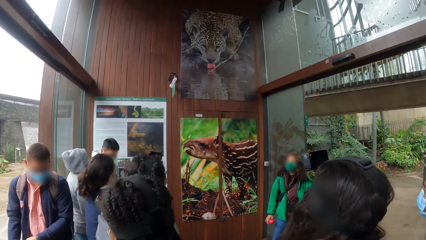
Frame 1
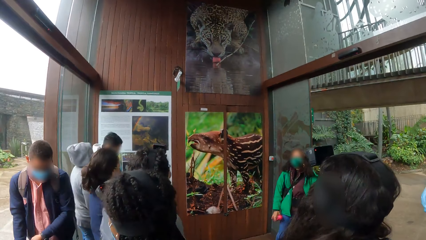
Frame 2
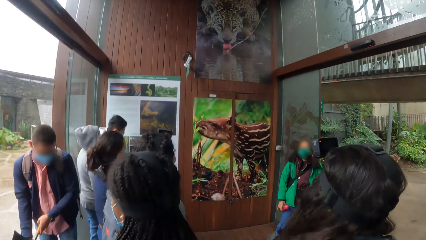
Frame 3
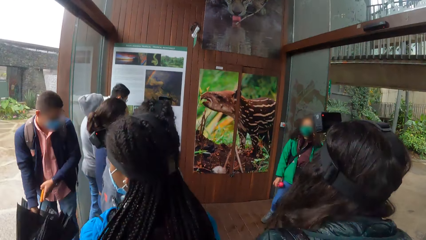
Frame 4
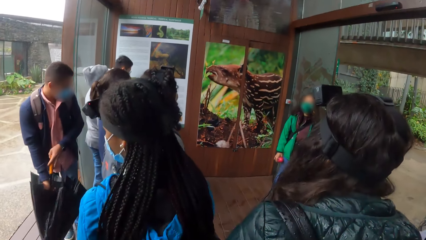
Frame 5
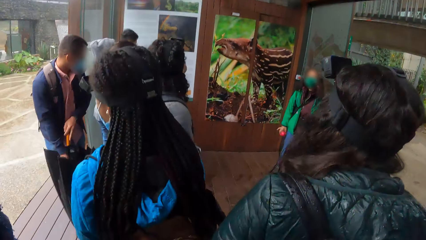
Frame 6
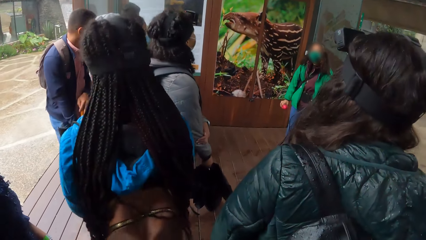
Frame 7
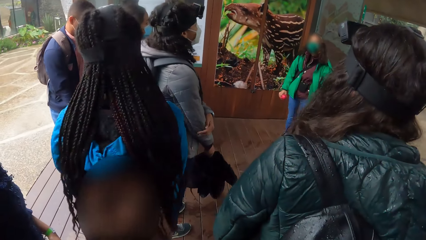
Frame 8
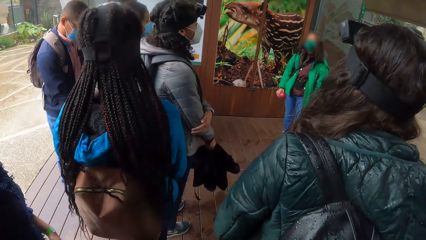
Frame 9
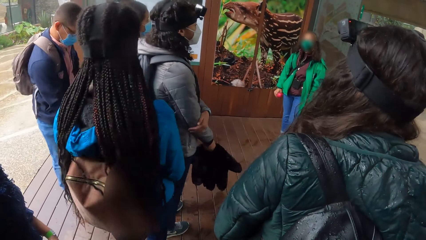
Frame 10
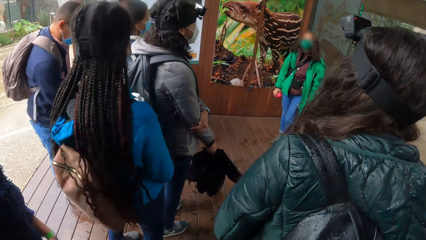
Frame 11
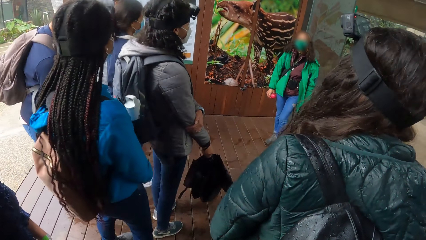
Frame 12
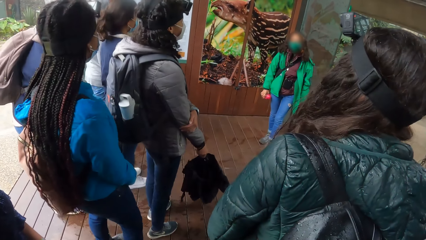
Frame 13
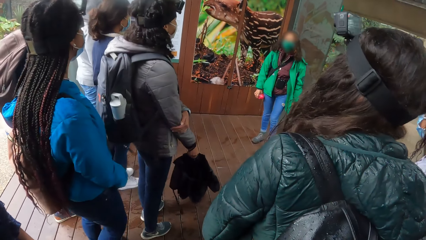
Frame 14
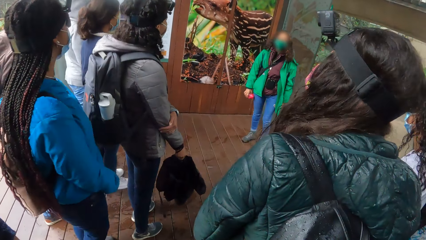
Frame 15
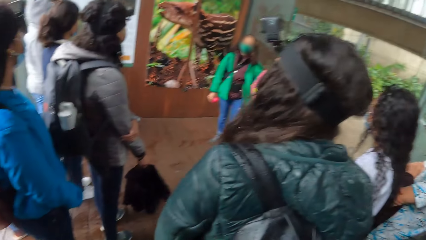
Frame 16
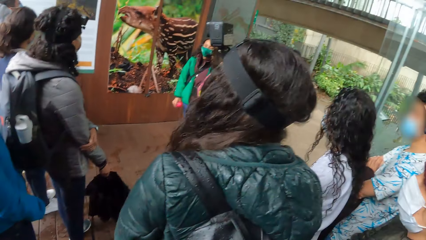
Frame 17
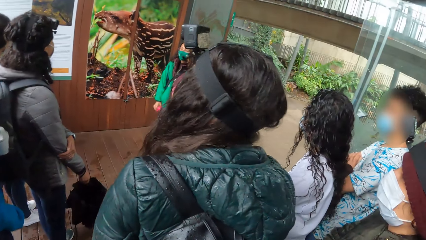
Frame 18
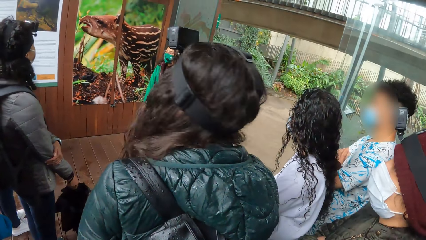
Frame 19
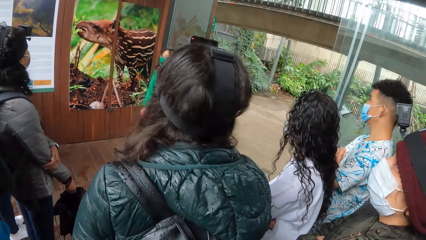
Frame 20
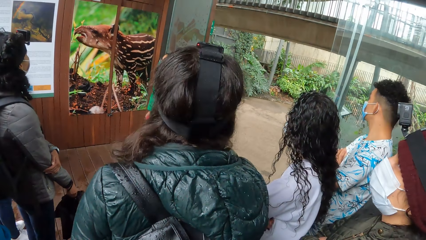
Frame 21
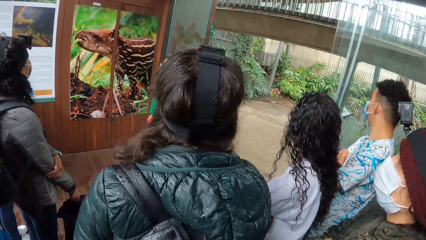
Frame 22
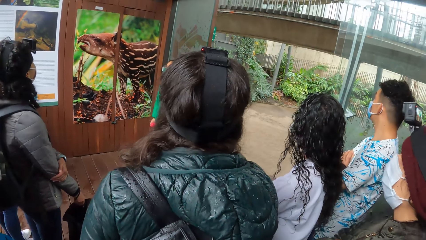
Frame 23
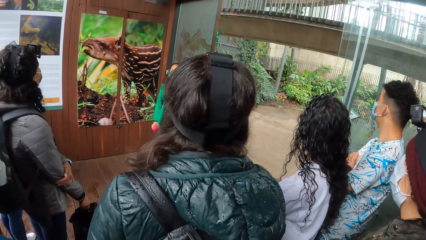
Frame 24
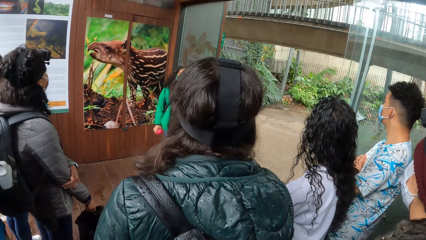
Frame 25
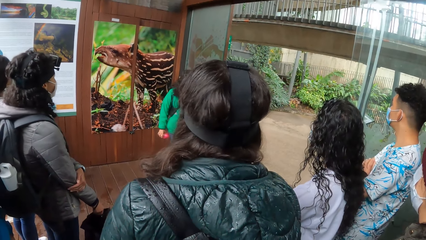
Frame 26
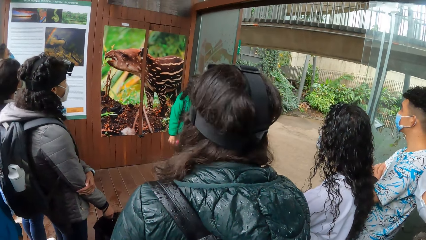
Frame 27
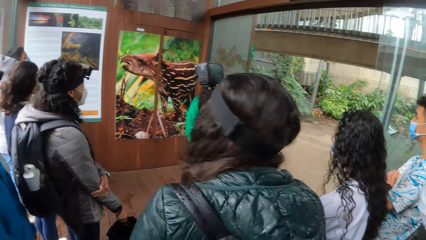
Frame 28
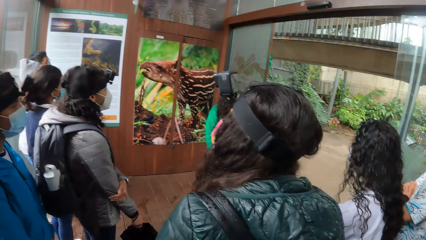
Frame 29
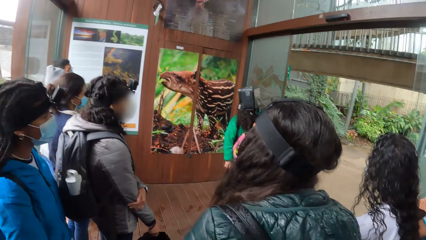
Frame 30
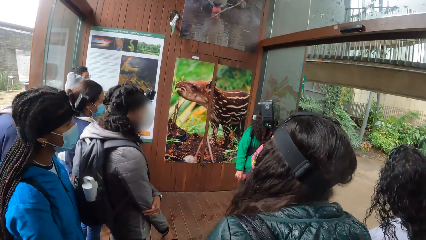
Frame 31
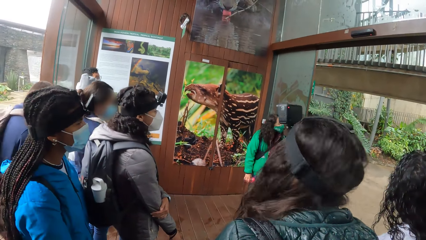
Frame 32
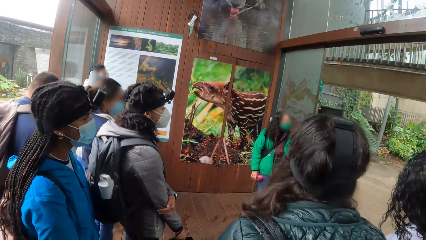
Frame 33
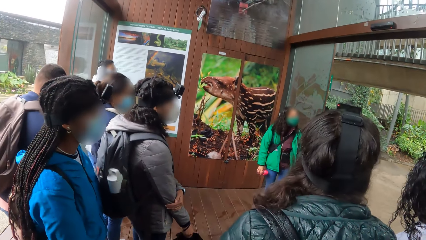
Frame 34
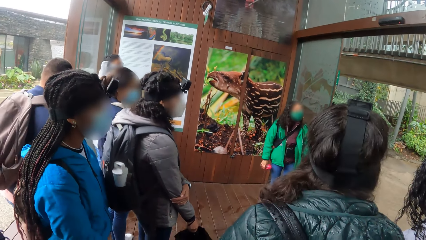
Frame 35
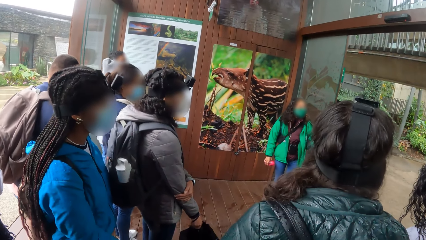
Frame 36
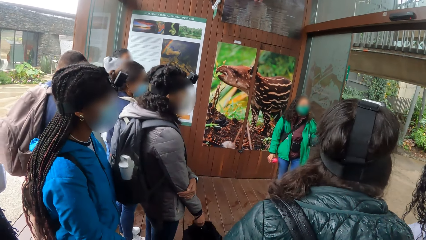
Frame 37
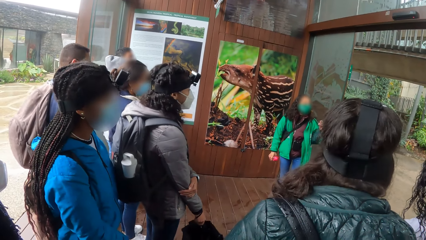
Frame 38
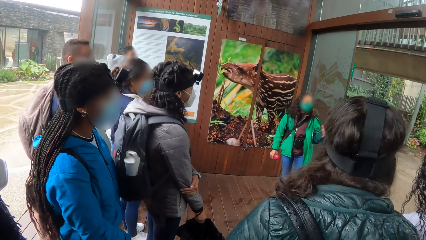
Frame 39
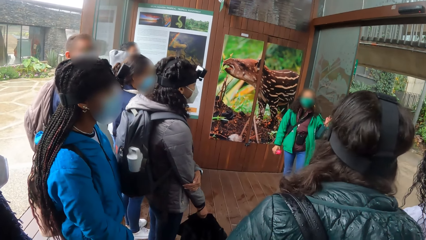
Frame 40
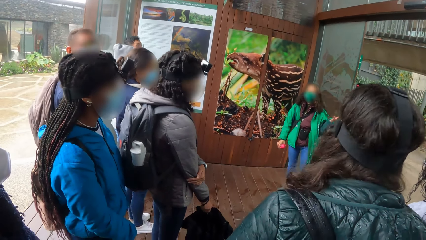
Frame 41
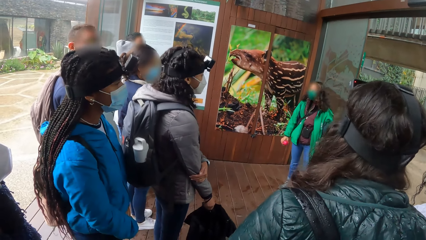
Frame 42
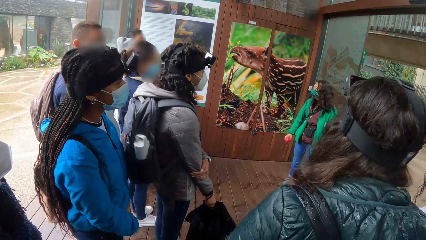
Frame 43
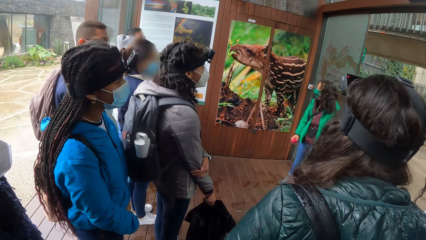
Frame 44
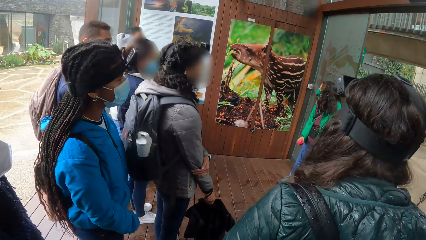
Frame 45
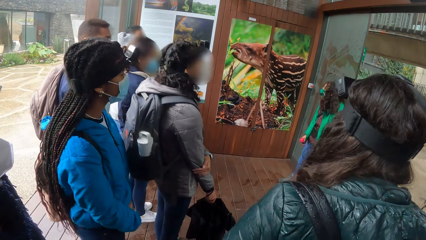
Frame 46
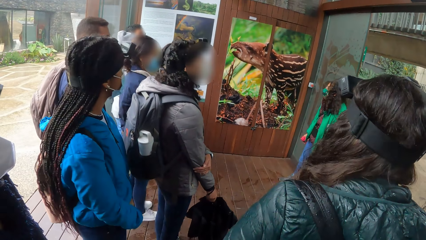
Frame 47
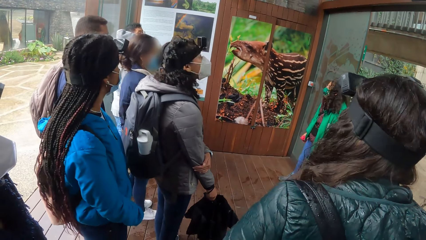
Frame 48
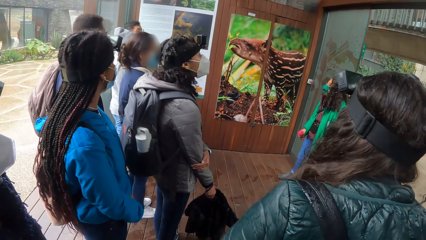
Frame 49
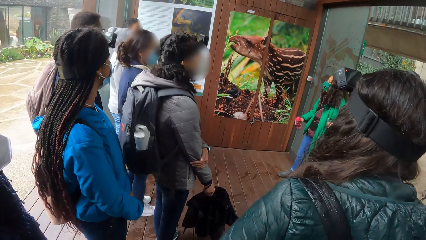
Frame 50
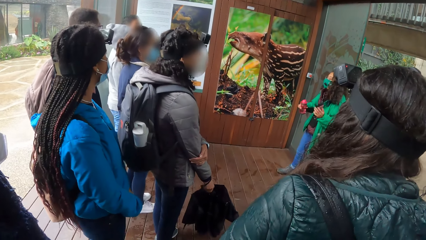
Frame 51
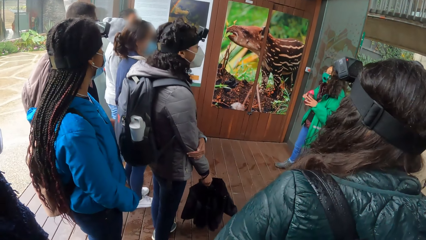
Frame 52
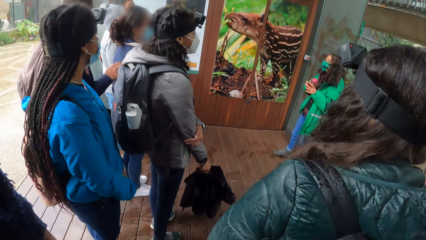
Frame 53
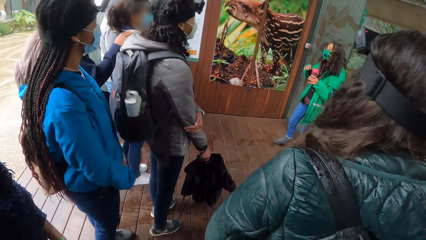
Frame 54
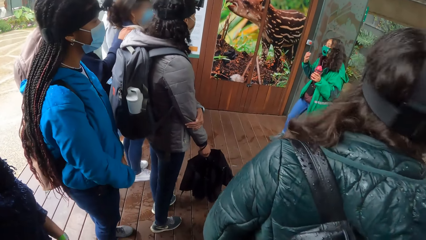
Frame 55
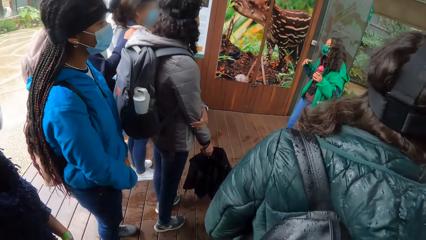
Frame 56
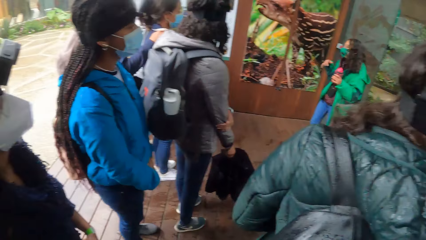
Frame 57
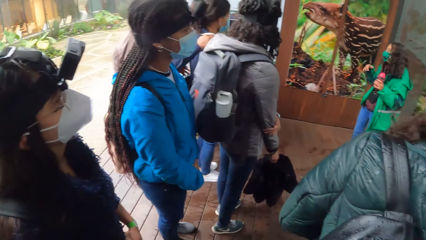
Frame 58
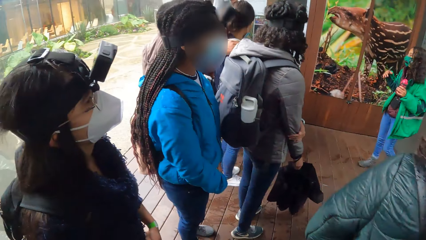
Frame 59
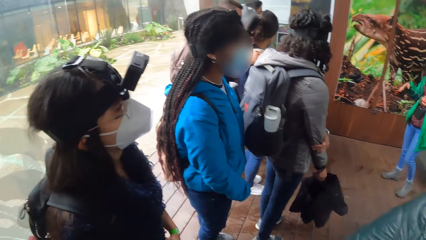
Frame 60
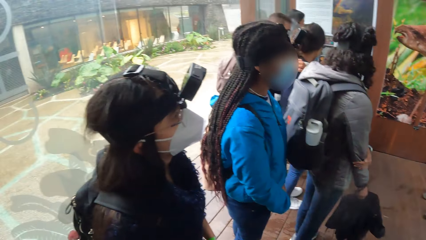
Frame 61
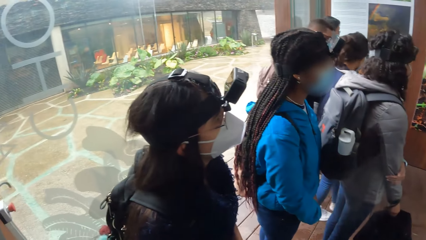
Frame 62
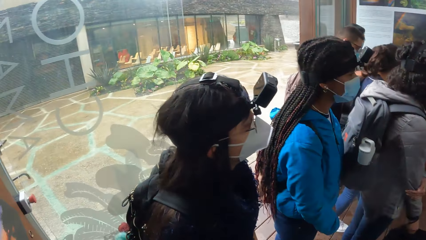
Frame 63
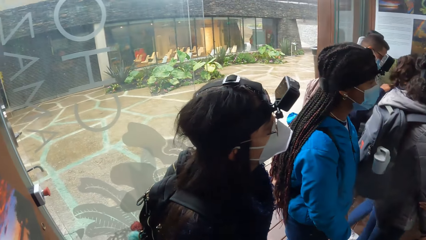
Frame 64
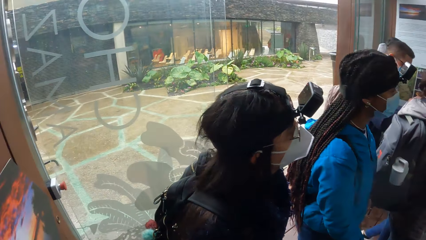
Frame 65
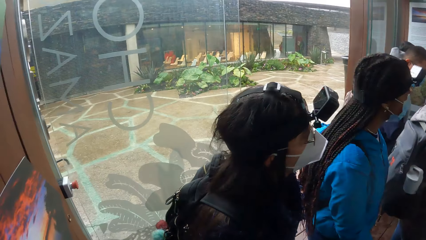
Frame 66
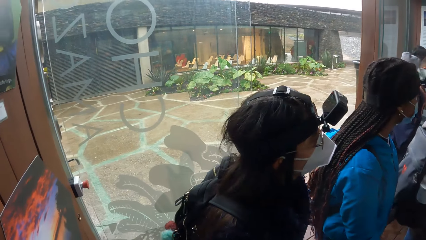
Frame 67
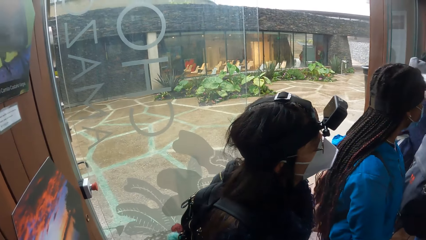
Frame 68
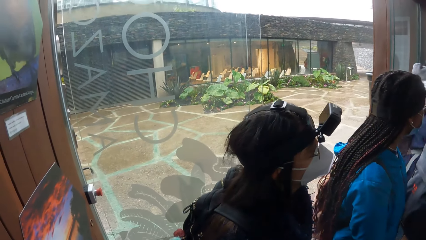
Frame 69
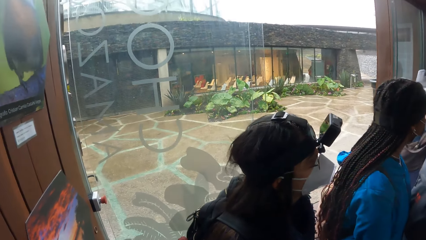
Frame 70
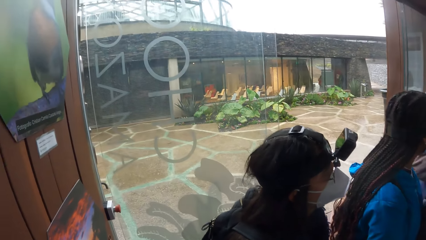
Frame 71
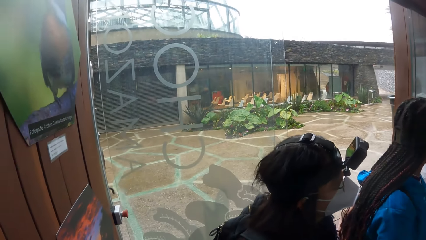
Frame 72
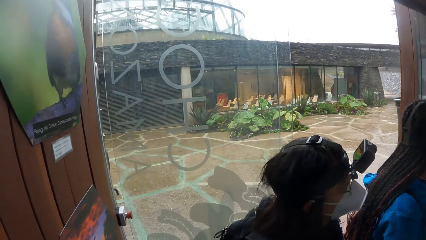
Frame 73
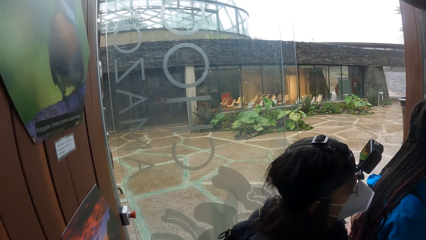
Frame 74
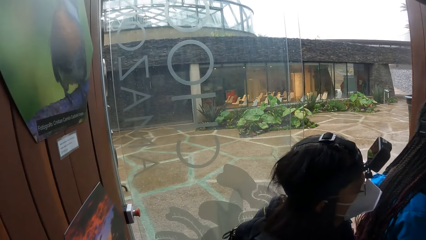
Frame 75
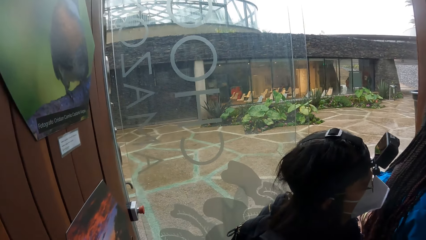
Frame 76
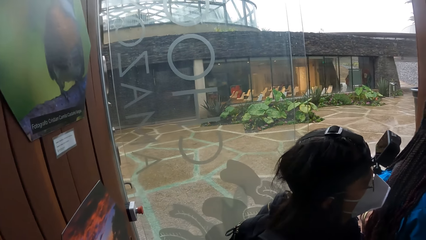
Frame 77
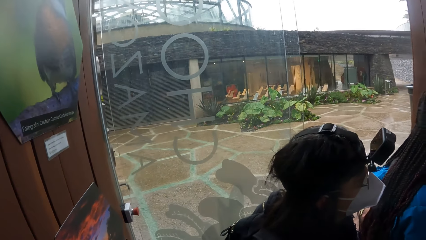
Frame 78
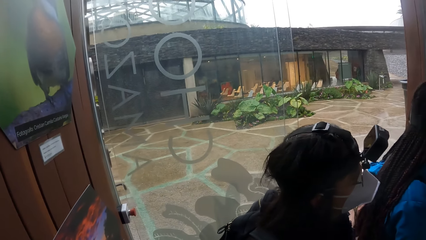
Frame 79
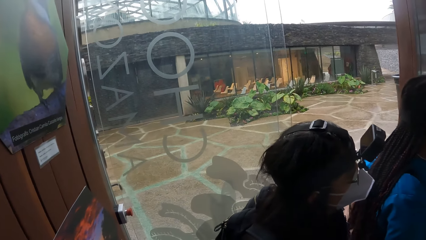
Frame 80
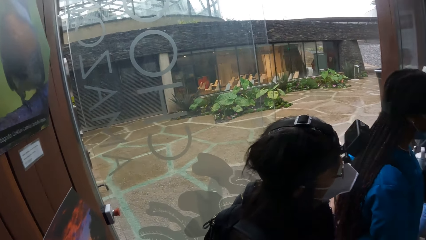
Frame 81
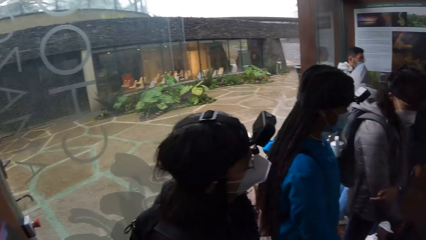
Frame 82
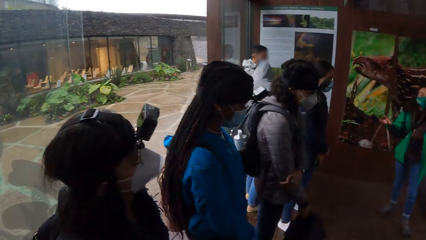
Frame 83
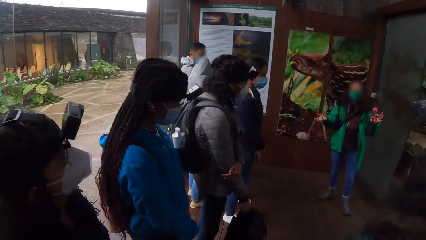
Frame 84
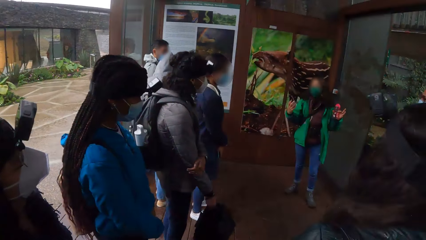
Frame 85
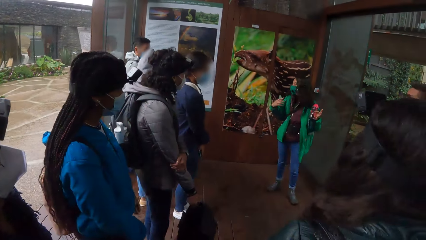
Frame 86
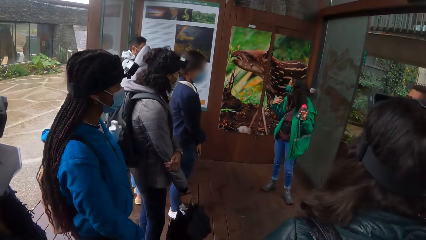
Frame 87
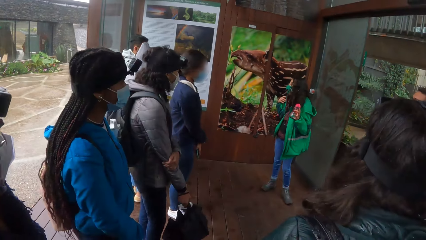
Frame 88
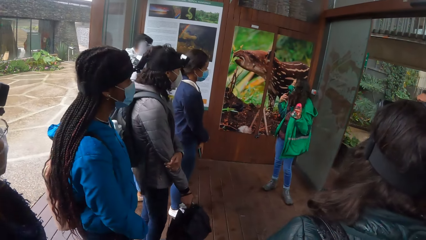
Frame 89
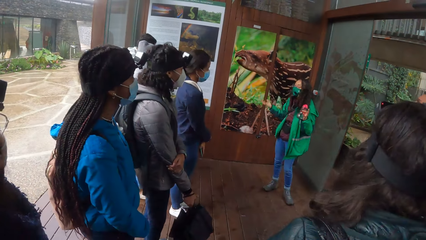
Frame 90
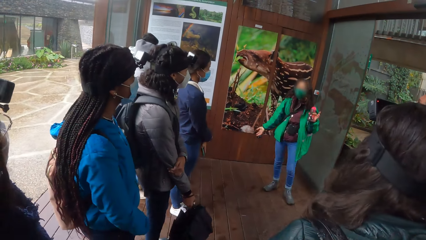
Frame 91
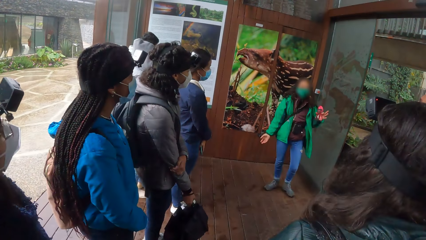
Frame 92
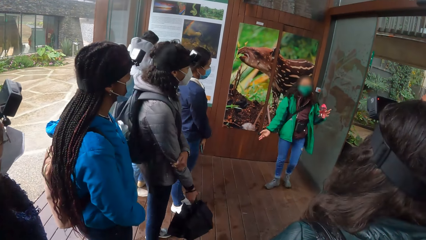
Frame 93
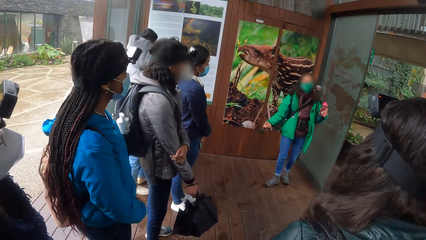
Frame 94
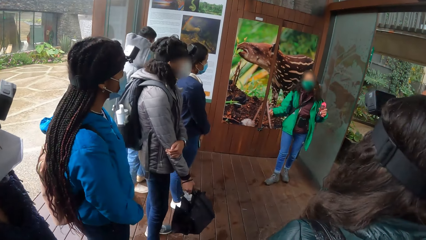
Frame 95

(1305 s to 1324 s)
A woman explains the picture on the wall. The camera wearer looks around. The woman gives a tour.
